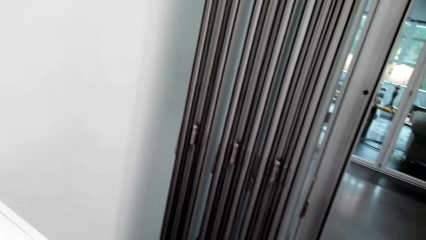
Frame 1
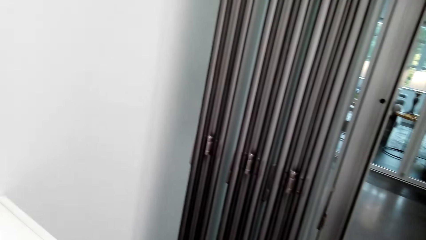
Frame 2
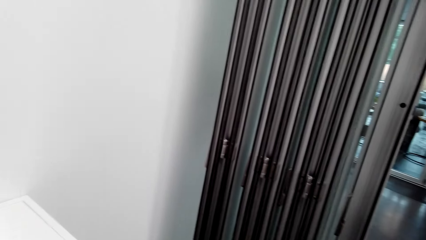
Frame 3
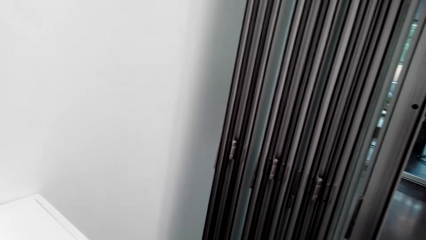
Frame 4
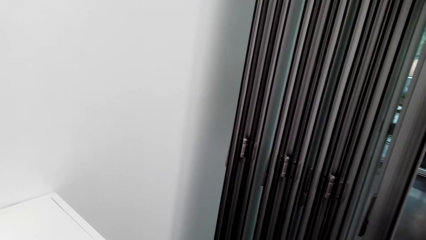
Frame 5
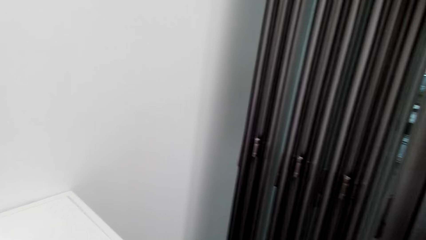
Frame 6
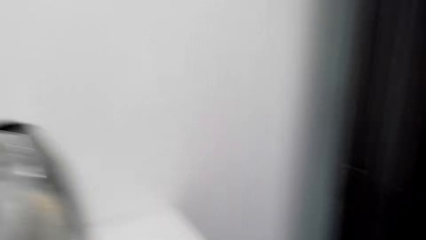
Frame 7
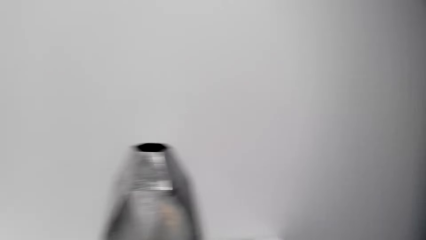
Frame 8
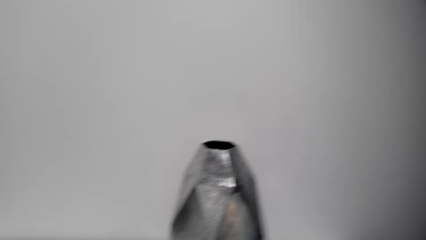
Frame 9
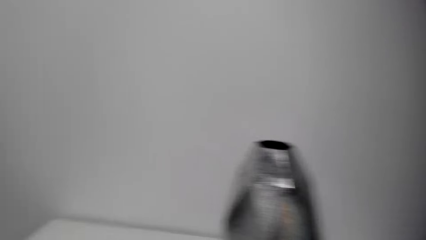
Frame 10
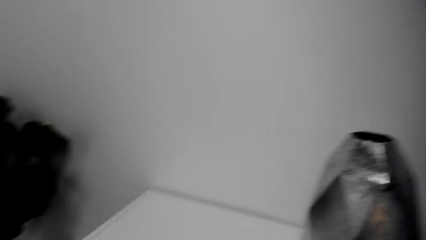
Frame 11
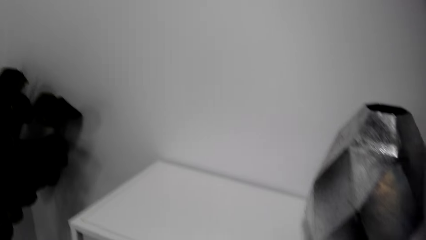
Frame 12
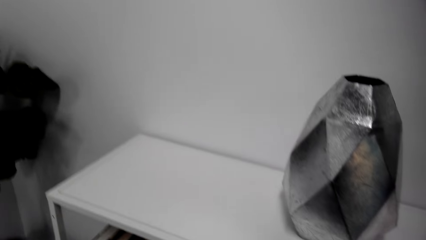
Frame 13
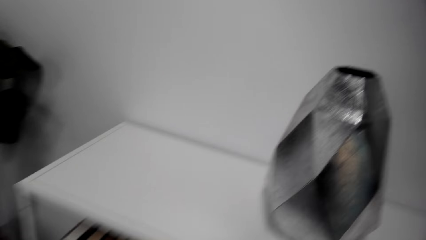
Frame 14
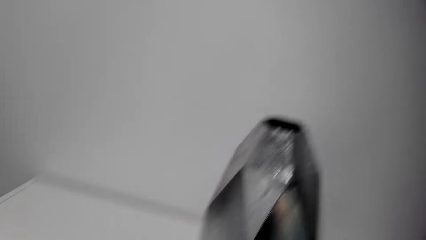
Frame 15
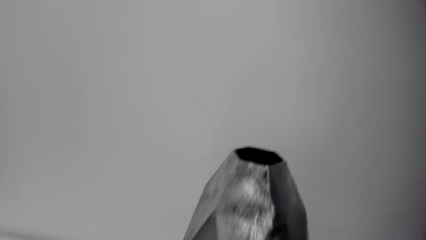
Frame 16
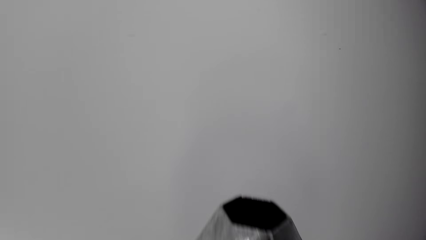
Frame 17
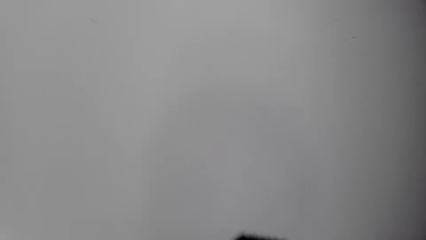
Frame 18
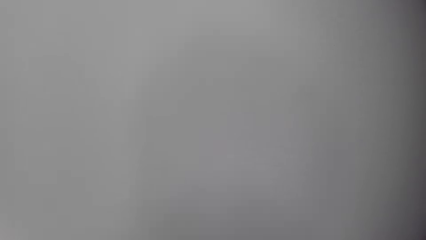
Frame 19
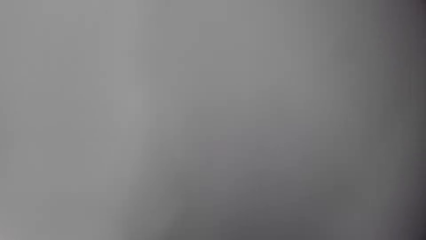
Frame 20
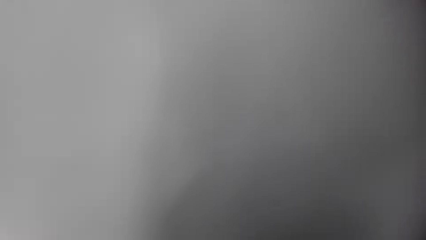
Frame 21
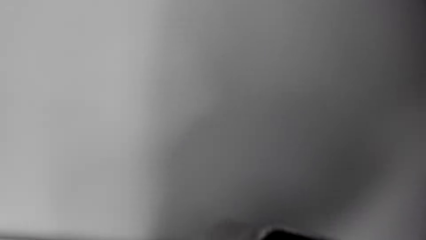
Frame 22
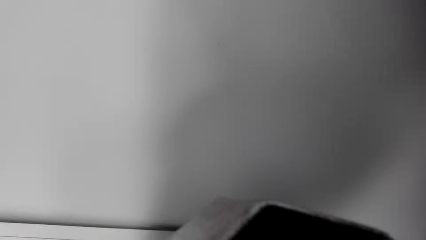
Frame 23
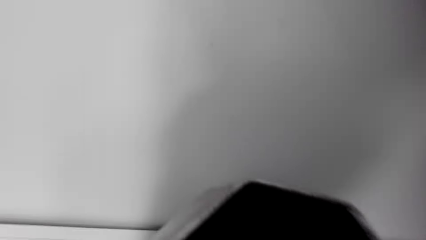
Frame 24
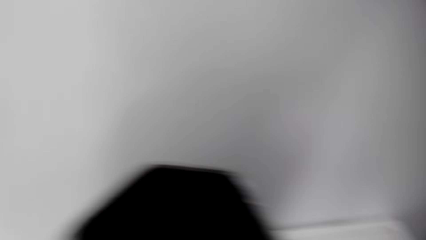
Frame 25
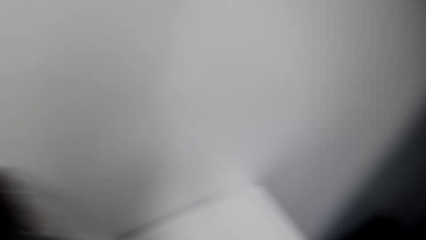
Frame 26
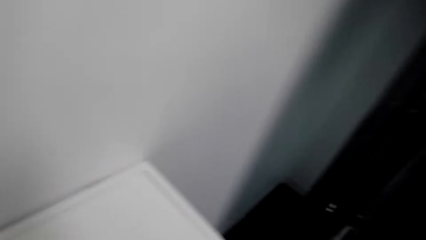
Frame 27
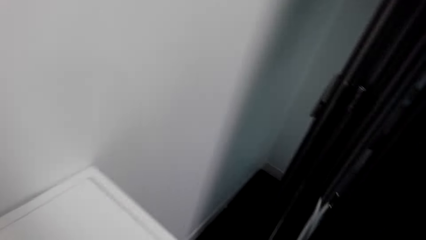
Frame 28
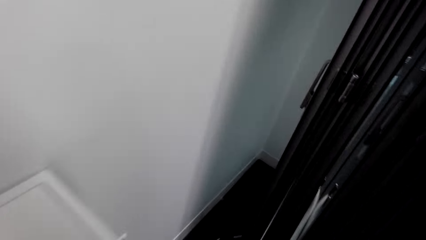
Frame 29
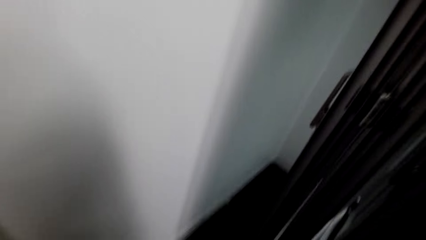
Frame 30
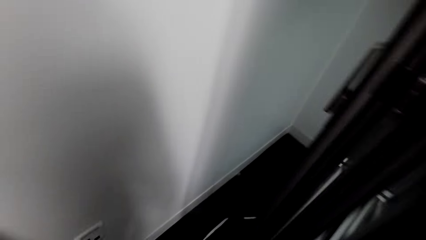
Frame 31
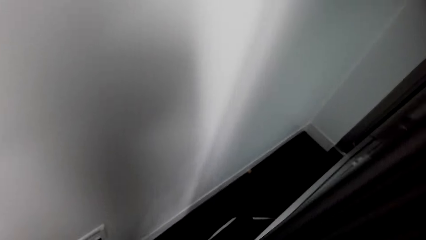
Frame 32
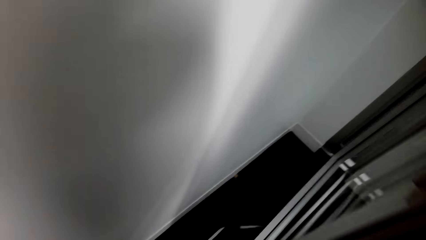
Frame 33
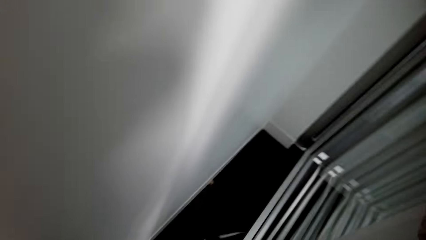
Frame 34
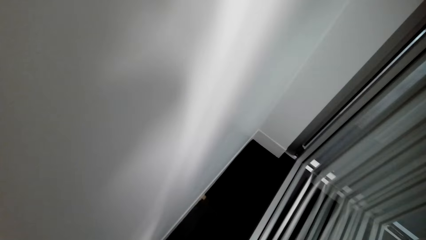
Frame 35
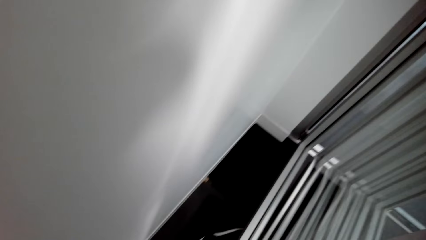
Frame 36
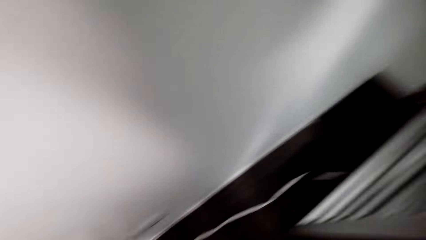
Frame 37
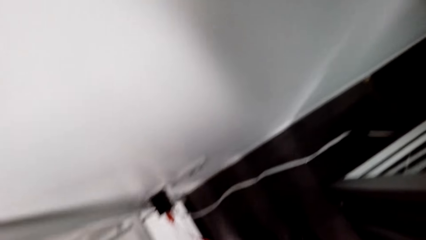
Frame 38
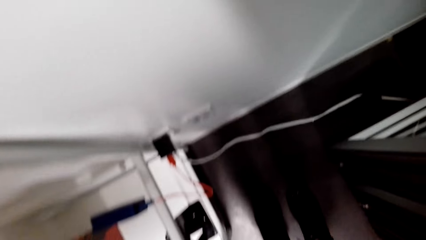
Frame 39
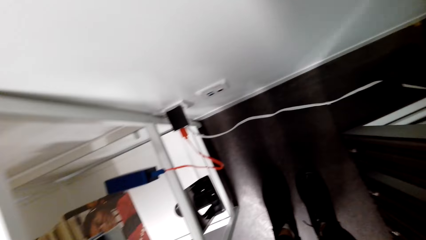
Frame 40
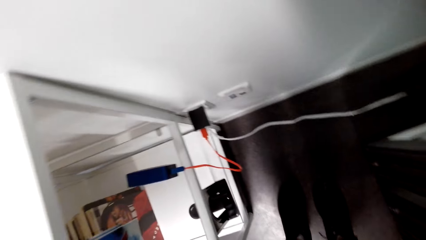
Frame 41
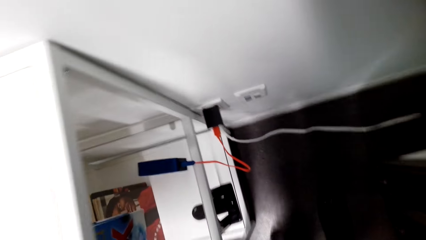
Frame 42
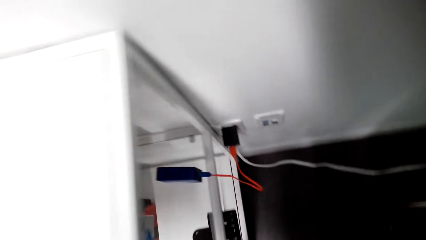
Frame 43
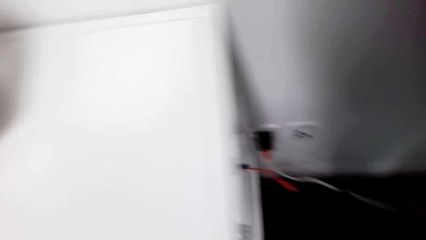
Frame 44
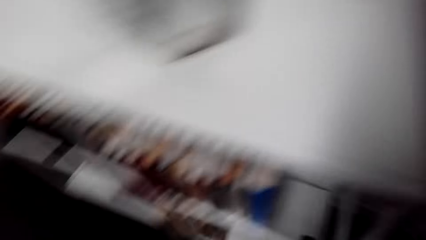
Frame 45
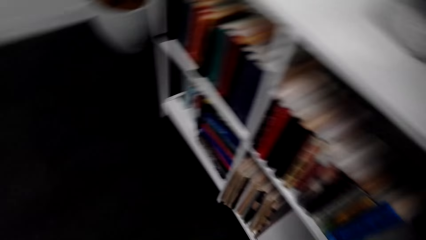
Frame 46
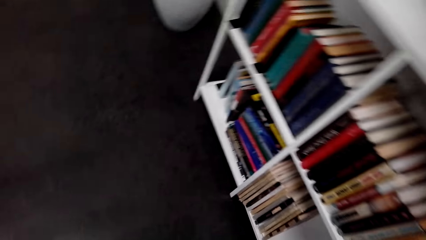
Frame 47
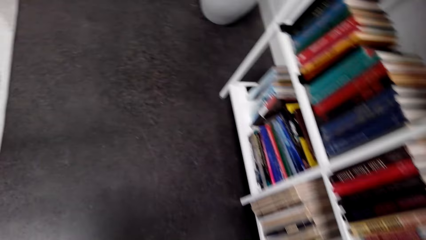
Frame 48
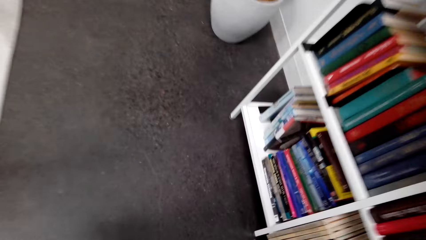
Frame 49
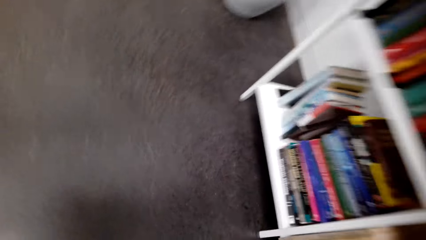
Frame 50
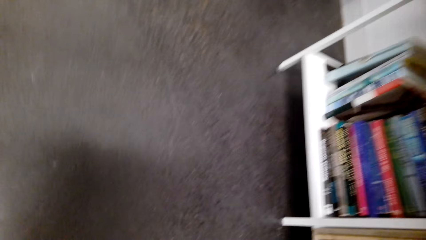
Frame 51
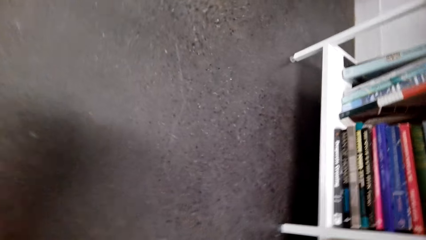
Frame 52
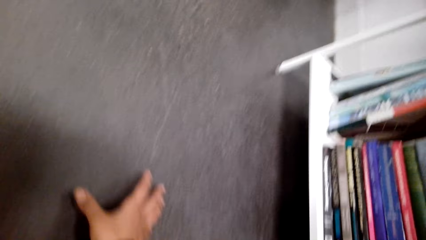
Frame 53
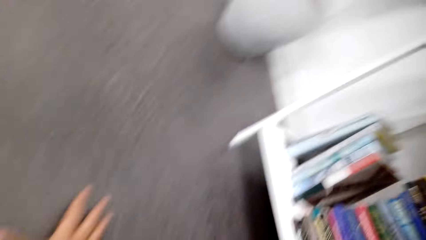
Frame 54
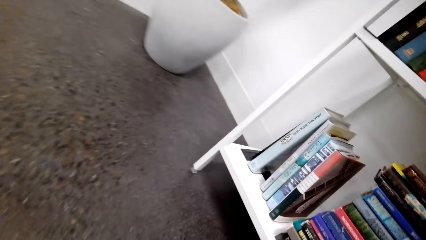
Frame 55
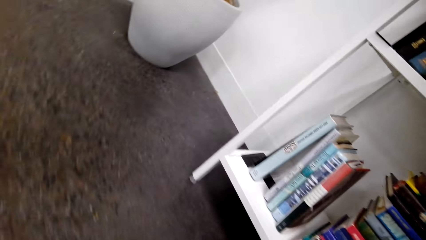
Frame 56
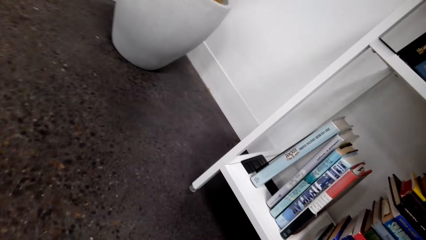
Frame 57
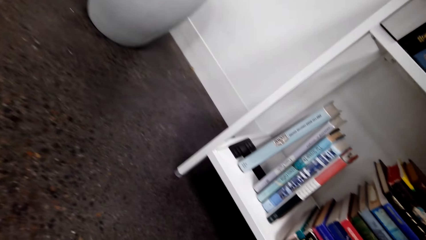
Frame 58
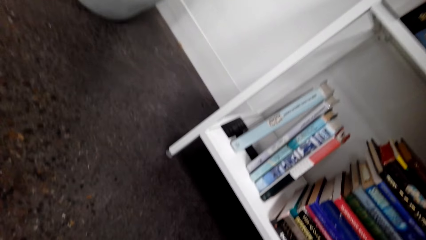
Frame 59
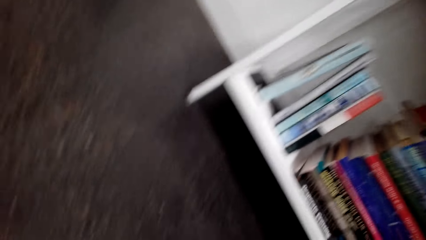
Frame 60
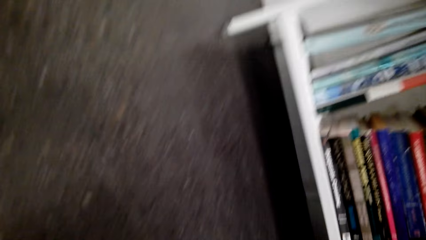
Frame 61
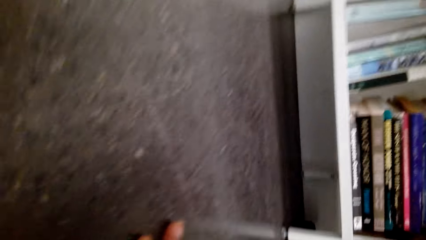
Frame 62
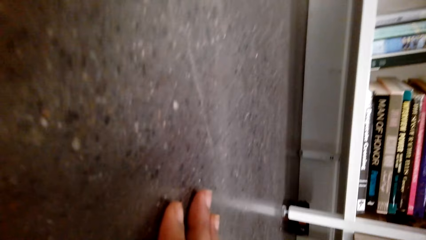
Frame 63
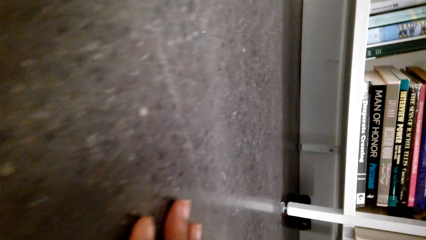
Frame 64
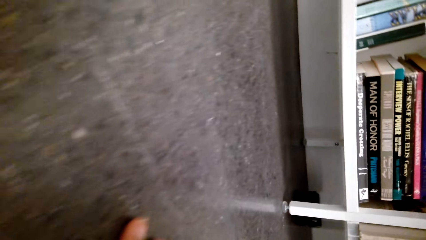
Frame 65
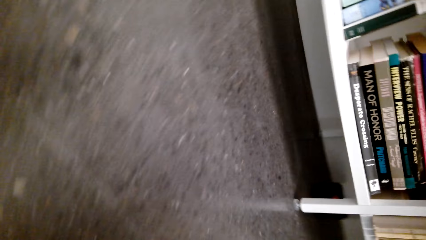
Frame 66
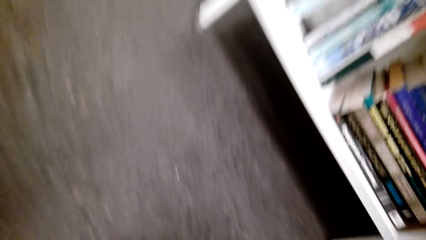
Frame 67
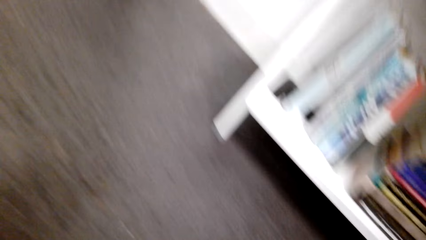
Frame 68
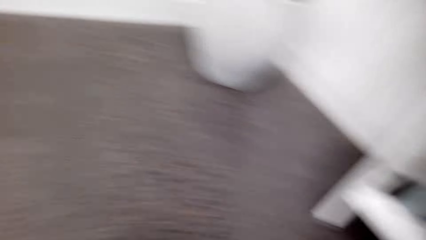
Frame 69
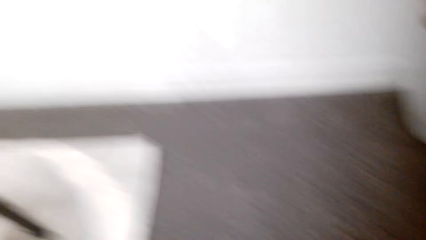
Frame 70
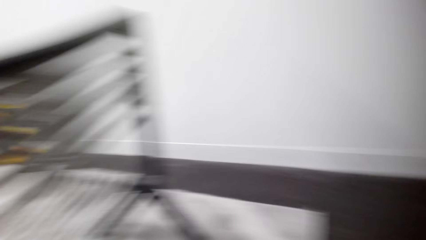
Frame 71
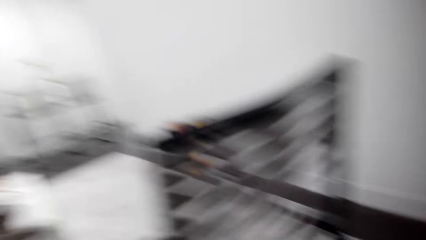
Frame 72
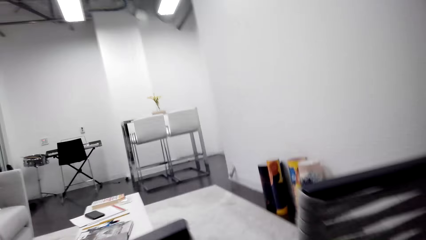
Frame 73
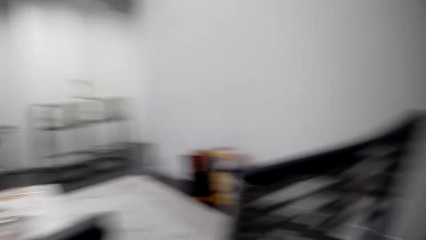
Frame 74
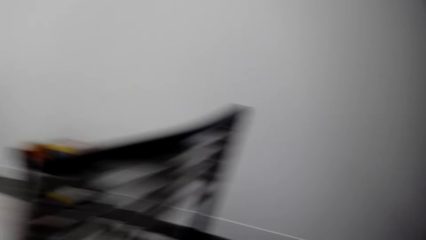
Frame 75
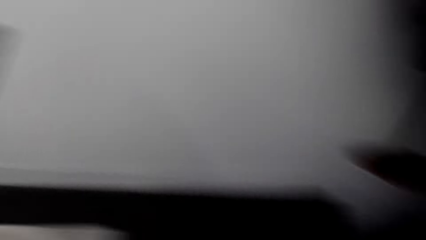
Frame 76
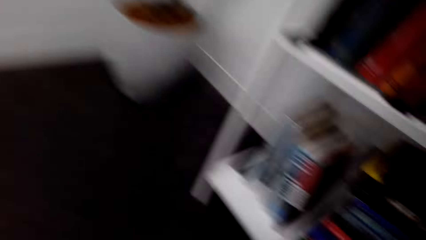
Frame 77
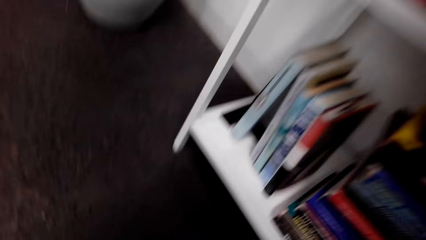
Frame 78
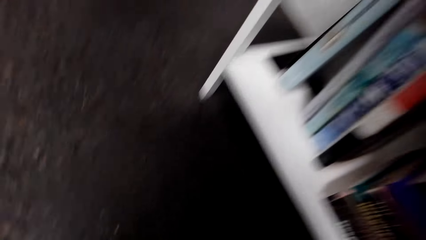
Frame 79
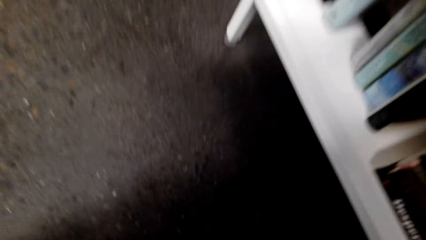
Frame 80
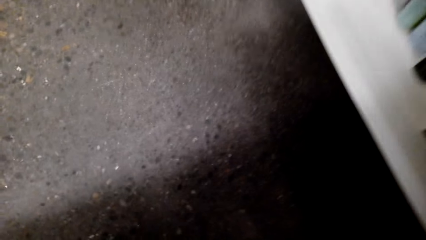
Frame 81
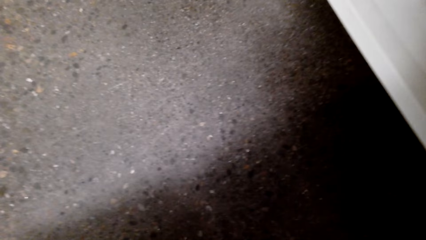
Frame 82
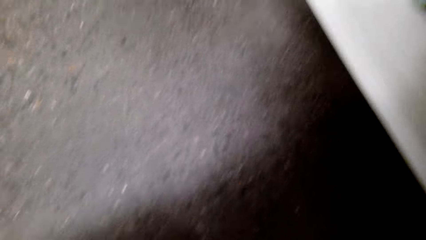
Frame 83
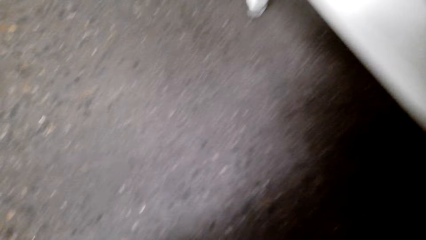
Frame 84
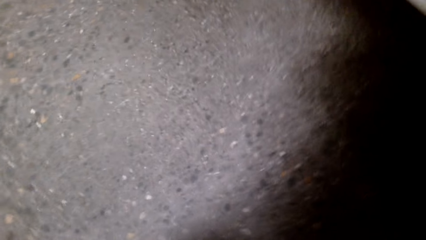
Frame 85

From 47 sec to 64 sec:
The camera wearer looks around. They look around the corner. They look under the shelf.
